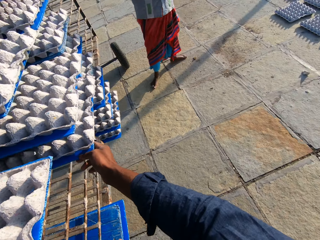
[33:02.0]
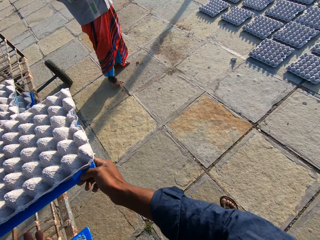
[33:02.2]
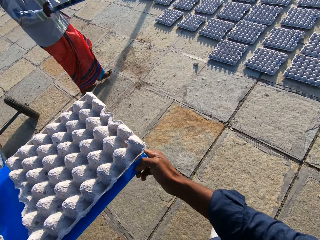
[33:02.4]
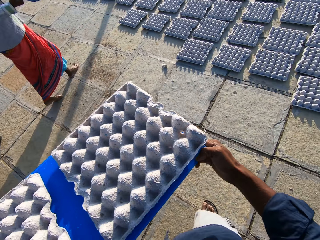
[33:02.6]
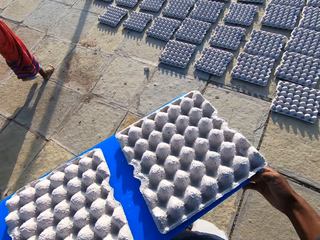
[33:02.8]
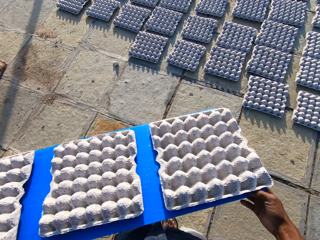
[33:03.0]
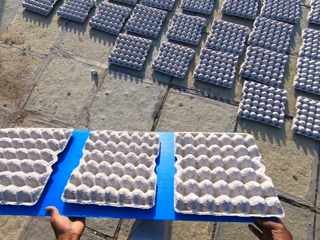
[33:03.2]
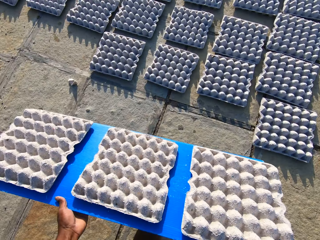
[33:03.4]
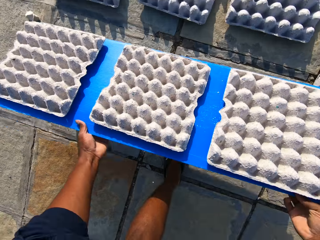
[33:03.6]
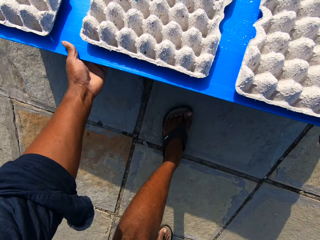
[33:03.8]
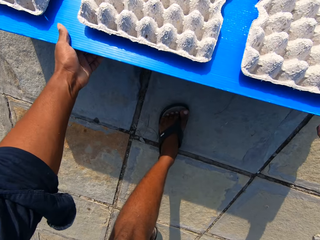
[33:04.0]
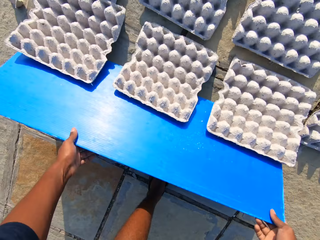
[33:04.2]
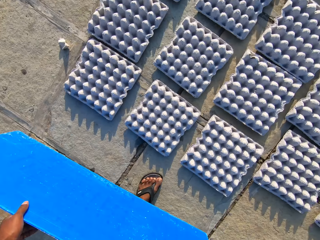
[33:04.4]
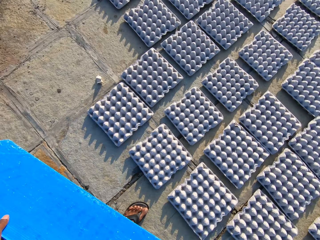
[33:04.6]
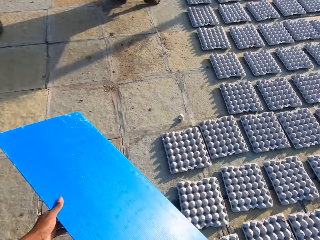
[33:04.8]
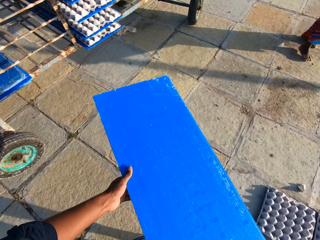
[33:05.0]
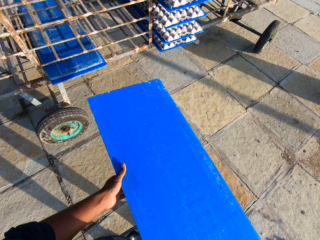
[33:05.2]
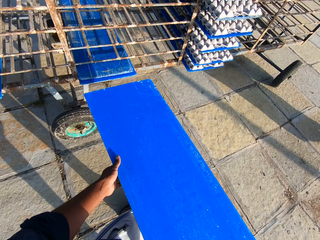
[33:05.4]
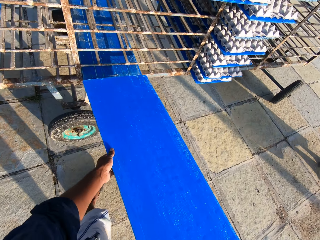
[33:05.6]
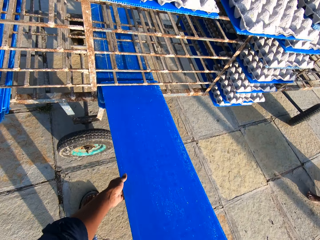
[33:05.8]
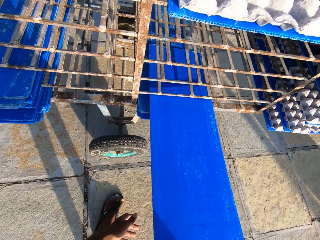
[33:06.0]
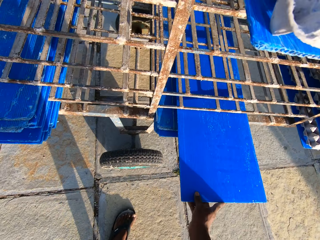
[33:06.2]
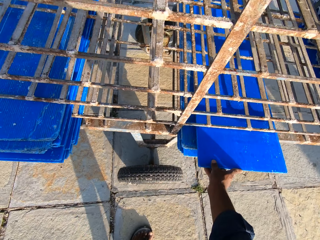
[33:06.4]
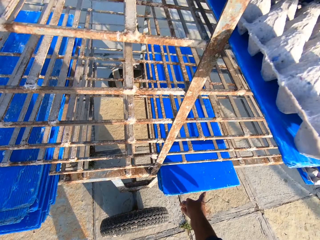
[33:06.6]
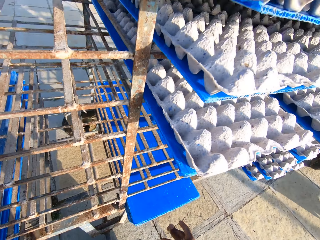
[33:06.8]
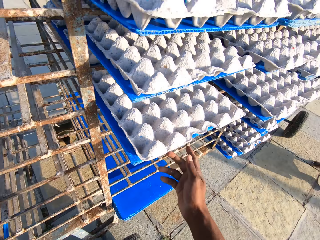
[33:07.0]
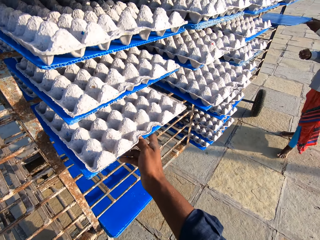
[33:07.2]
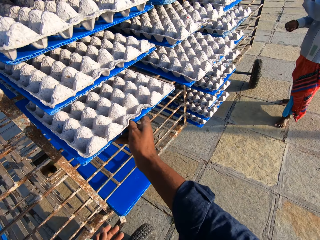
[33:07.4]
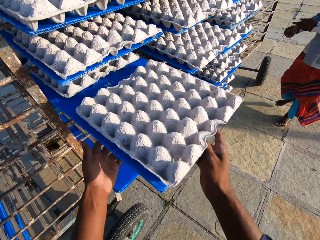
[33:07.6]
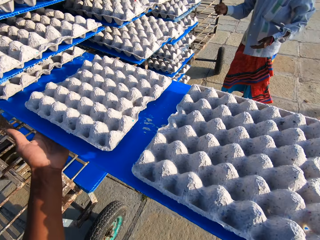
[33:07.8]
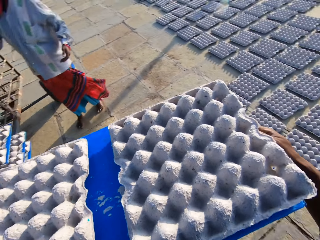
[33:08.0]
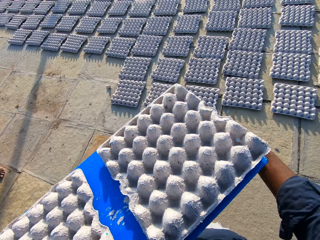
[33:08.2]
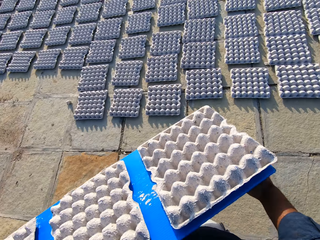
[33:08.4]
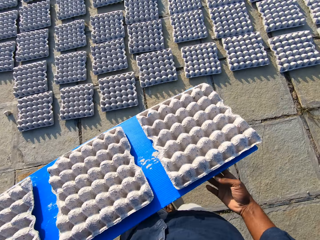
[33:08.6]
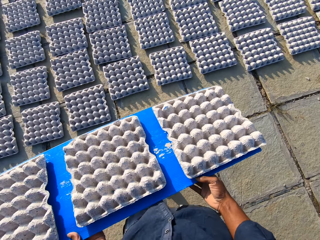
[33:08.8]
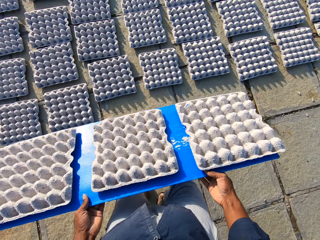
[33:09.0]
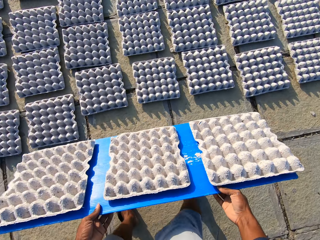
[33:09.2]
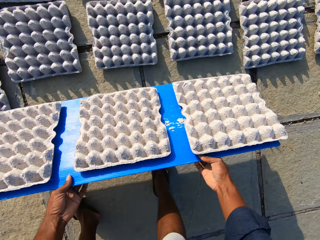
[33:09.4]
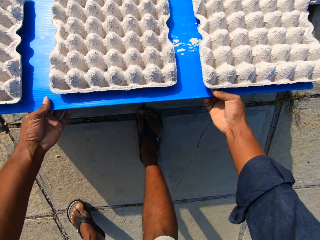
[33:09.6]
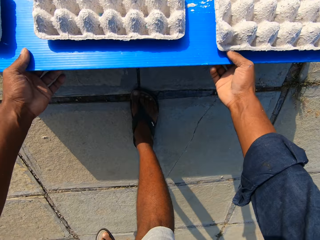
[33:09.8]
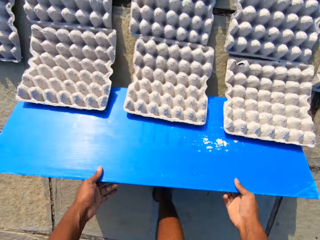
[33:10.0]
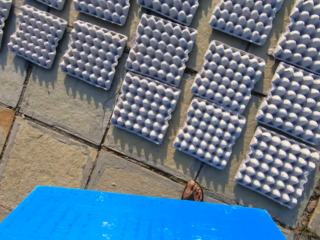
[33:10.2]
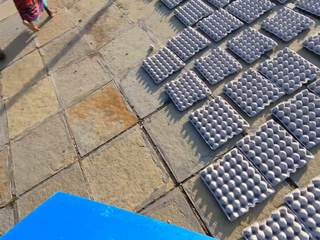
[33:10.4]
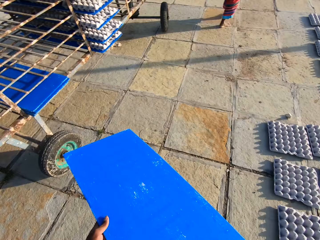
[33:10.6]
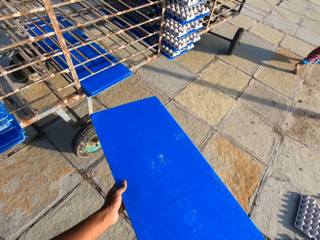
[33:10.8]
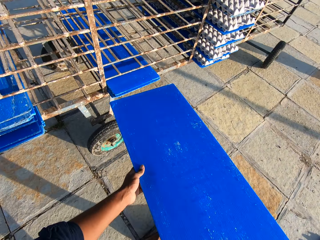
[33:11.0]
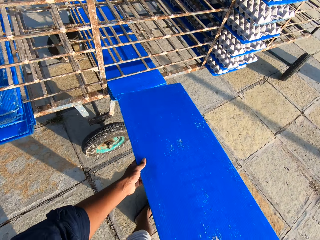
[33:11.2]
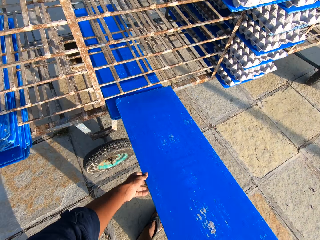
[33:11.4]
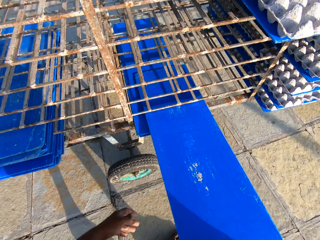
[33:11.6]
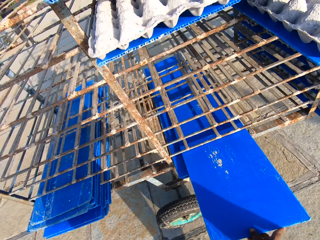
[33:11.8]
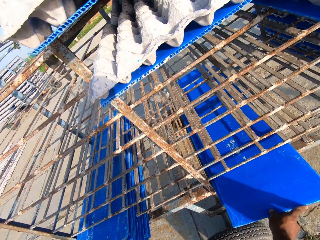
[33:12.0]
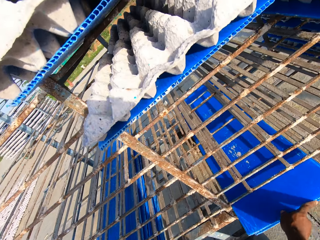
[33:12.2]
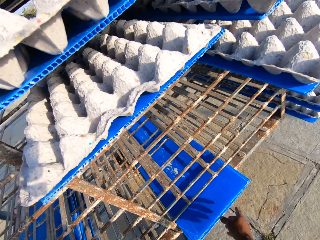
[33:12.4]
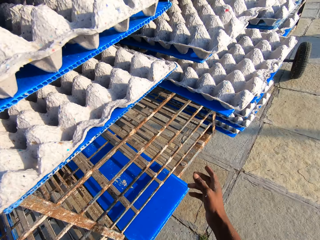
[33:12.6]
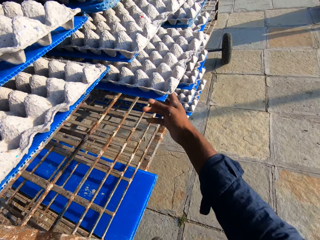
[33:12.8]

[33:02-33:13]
The camera wearer pulls out a tray with egg crates from the trolley. A lady walks around. The camera wearer walks with the tray, slides the egg crates off the tray to the floor, and walks around. The lady walks around. The camera wearer puts the tray in the trolley. The lady puts an egg tray holder on the trolley. The camera wearer pulls out a tray with egg crates from the trolley and walks around. They slide the egg crates off the tray to the floor and walk around. The lady walks around. The camera wearer puts the tray in the trolley.

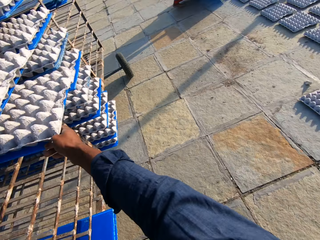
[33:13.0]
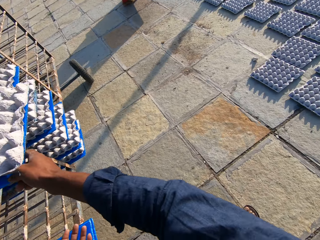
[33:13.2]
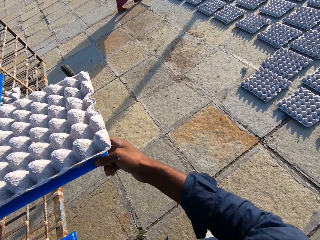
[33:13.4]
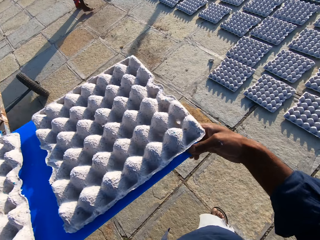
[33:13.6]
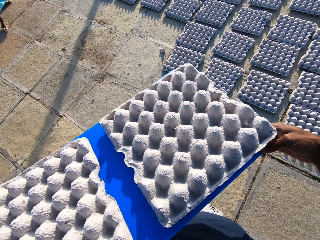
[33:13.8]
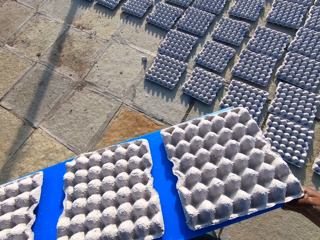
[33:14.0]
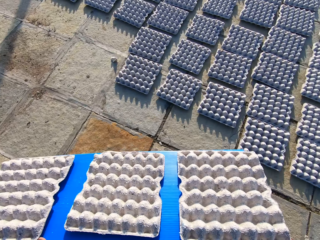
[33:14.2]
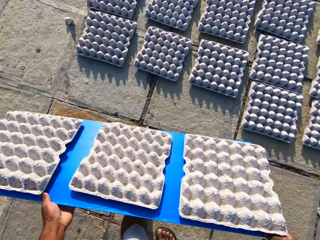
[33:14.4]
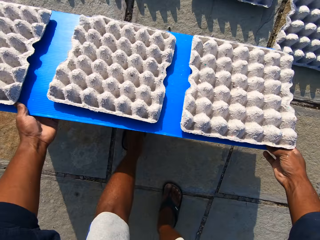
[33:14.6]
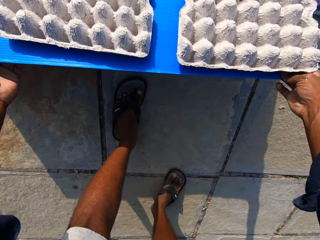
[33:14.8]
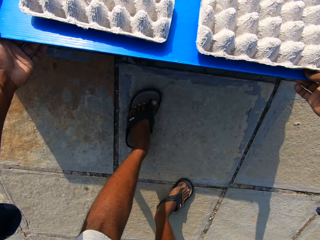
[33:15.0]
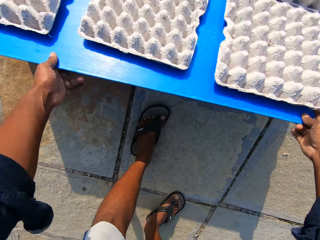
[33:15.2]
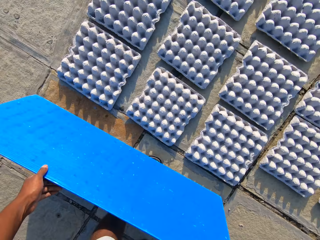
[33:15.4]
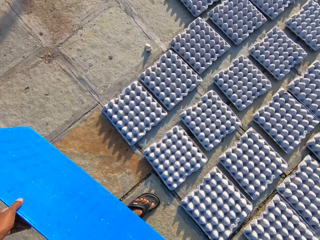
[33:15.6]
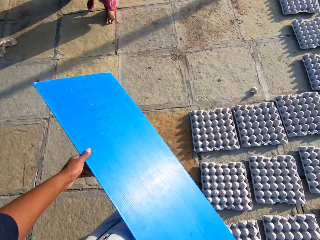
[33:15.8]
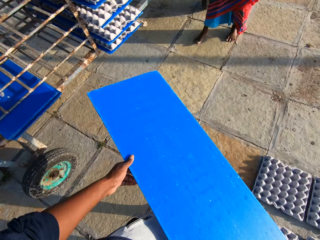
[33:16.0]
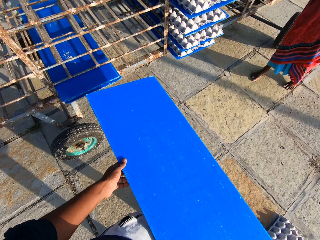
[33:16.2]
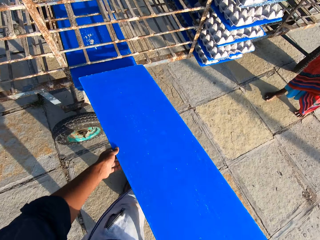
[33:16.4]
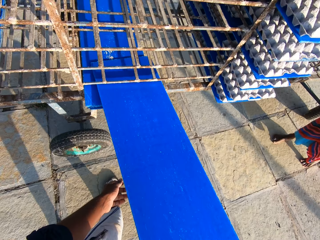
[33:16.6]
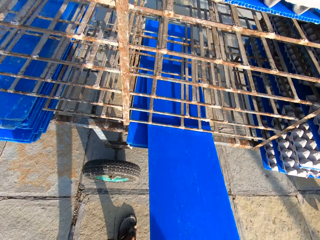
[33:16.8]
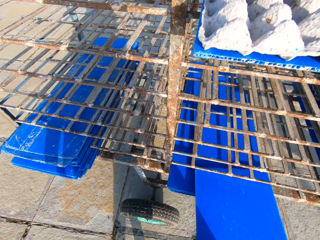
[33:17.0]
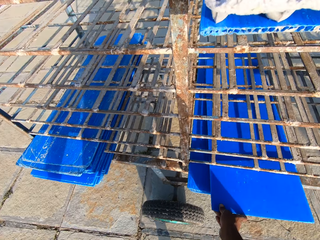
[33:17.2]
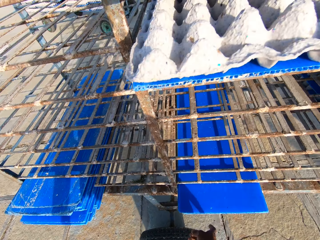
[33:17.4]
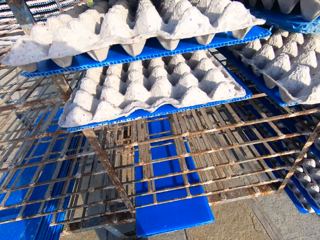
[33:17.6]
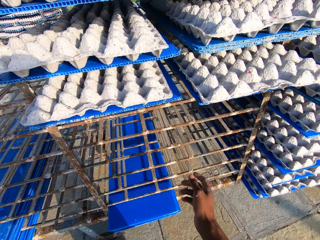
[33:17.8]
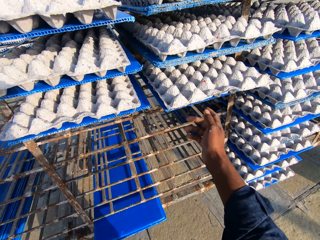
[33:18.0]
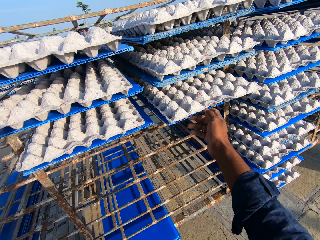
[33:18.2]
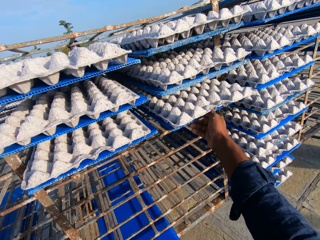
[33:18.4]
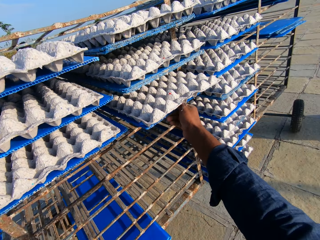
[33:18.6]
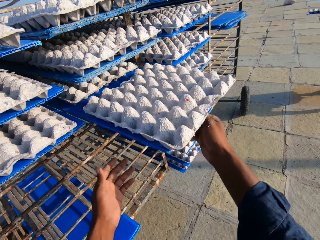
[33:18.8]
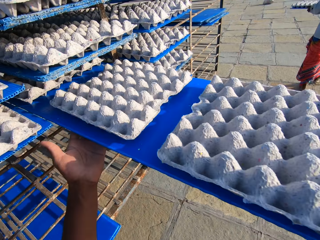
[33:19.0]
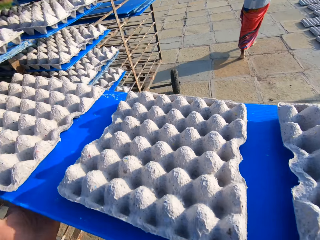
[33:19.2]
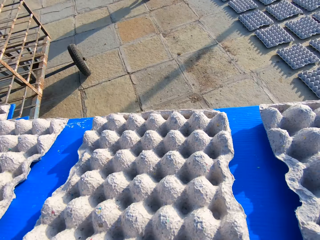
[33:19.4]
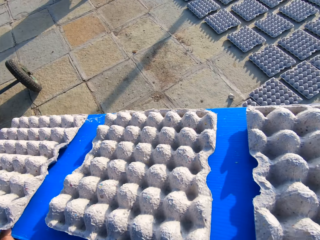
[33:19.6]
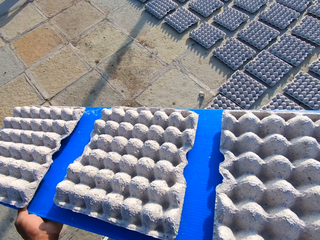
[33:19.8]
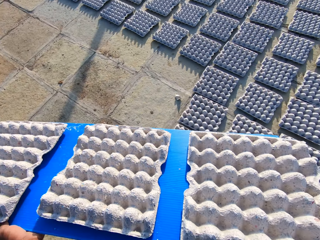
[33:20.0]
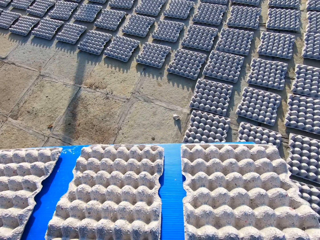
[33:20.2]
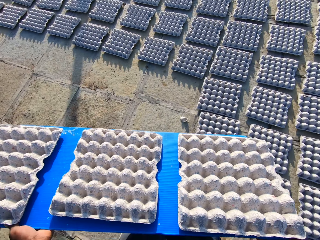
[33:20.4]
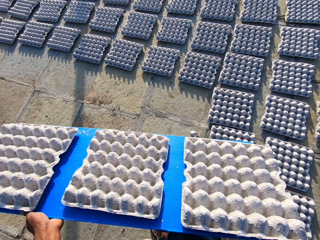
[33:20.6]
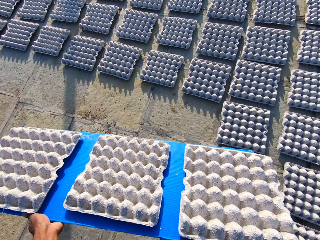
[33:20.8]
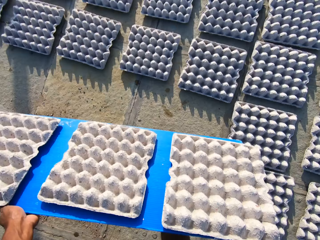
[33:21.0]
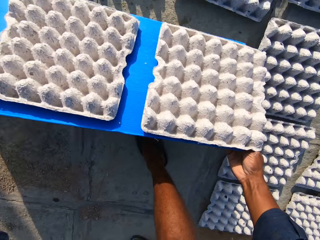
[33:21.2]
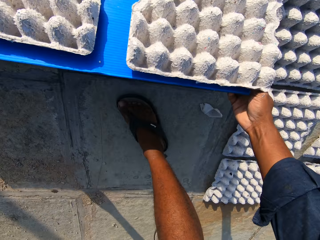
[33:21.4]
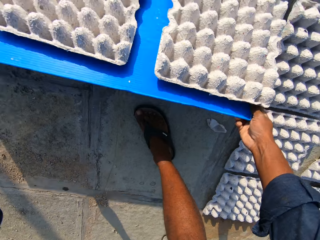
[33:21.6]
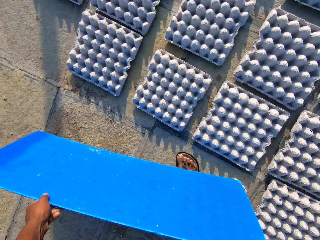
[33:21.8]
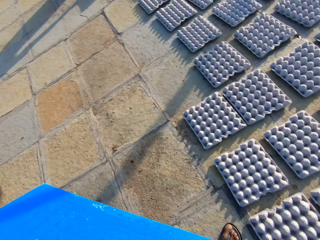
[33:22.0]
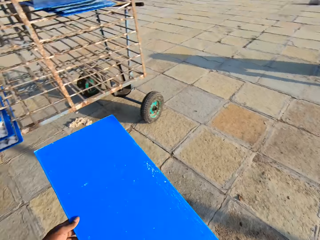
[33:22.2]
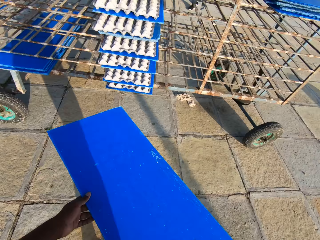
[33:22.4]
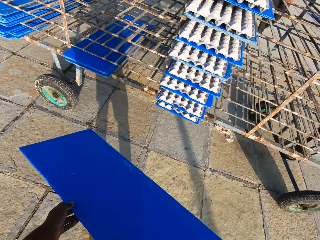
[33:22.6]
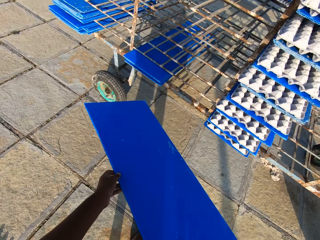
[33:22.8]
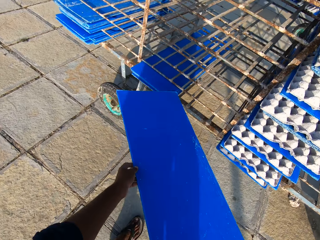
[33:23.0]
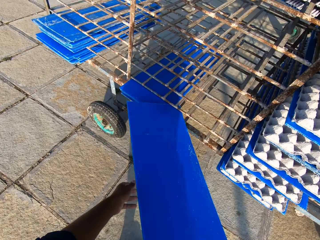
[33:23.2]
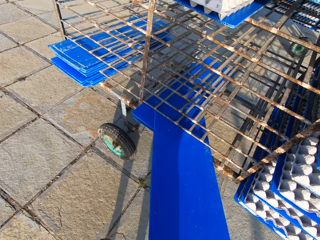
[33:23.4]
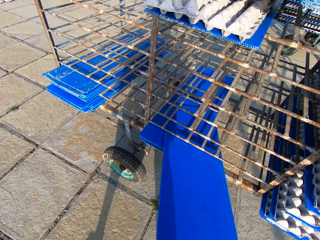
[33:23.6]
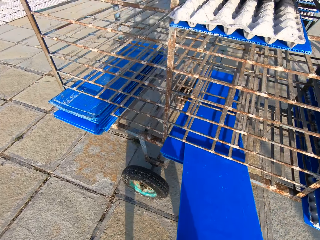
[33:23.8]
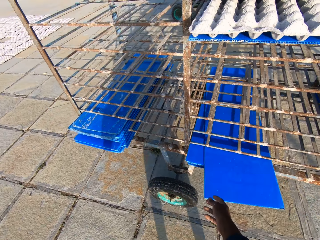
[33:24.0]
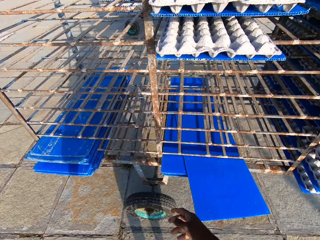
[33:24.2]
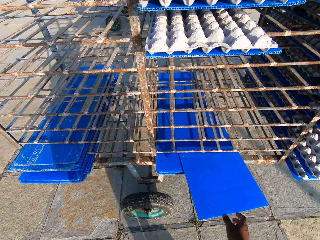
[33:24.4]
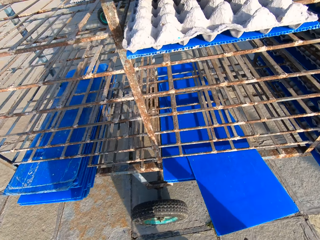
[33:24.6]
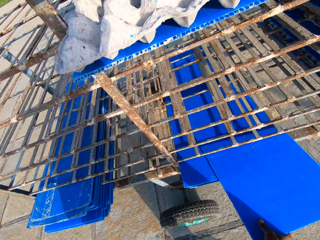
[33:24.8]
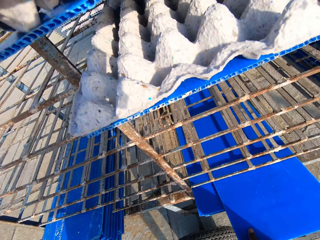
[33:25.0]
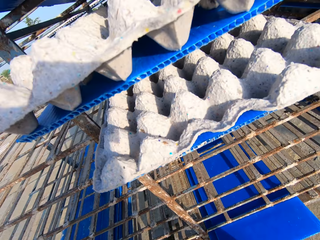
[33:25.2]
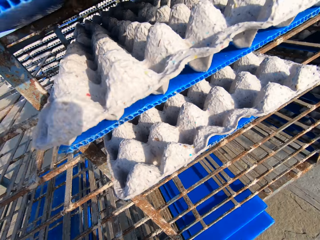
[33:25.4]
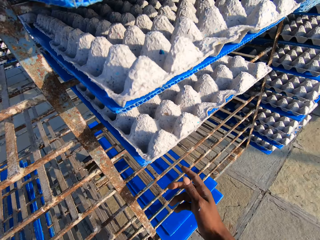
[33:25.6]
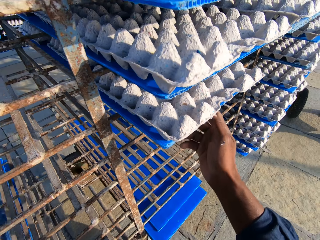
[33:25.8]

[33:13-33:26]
The camera wearer pulls out a tray with egg crates from the trolley. A lady walks around. The camera wearer walks around, slides the egg crates off the tray to the floor, and walks around. The lady walks around. The camera wearer puts the tray in the trolley and pulls out a tray with egg crates from the trolley. The lady walks around. The camera wearer walks with the tray, slides the egg crates off the tray to the floor, and walks around. They put the tray in the trolley.
